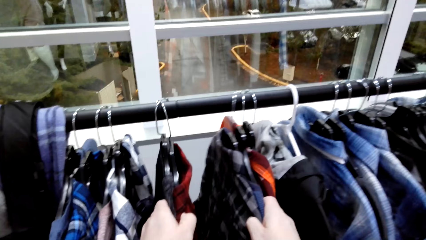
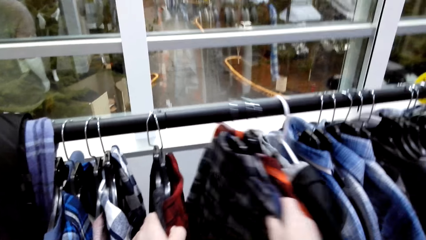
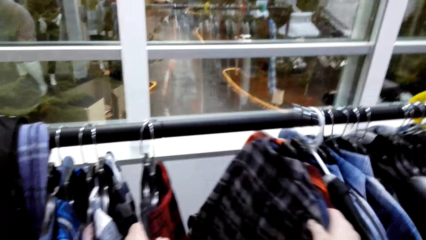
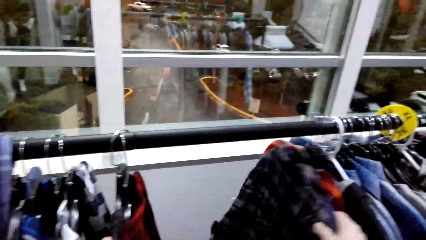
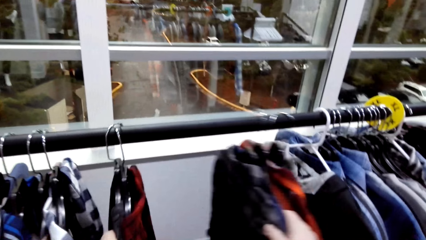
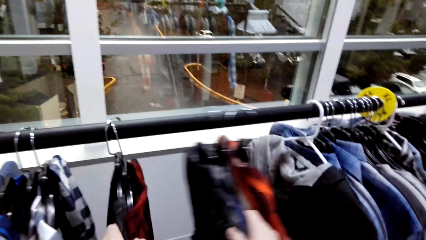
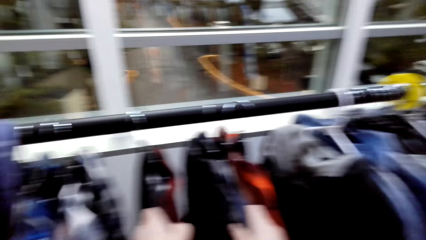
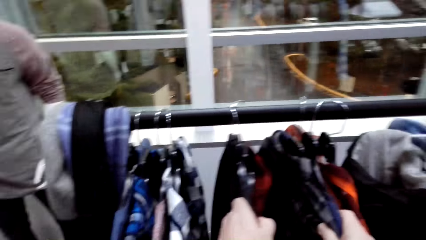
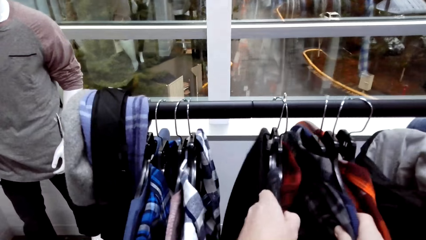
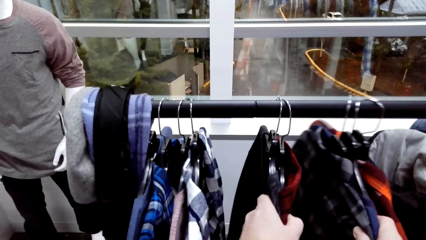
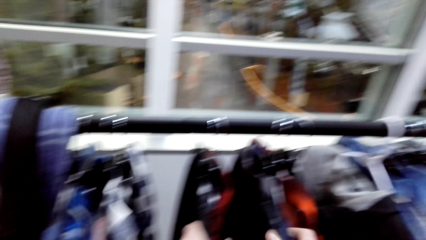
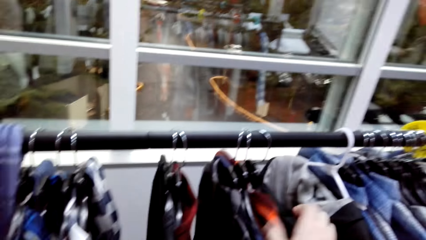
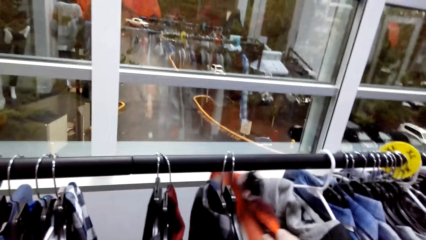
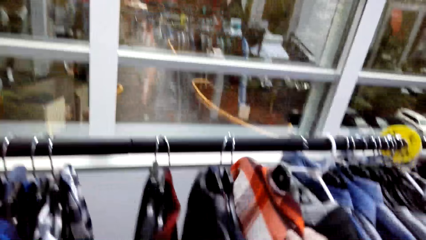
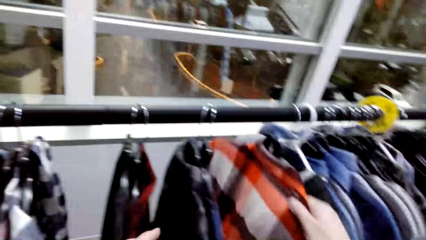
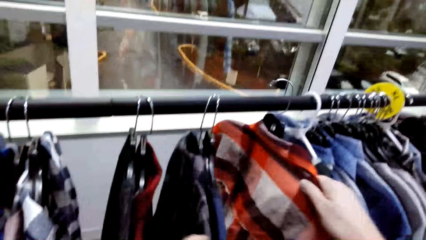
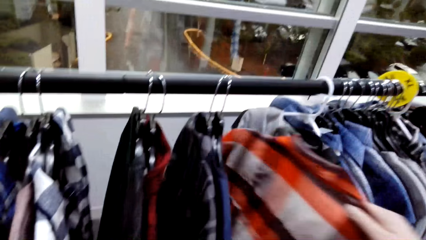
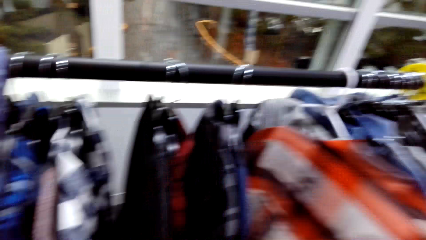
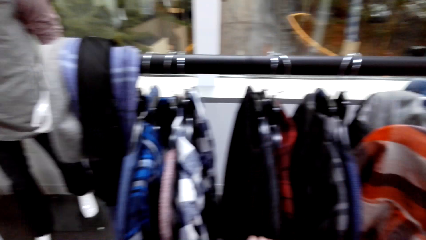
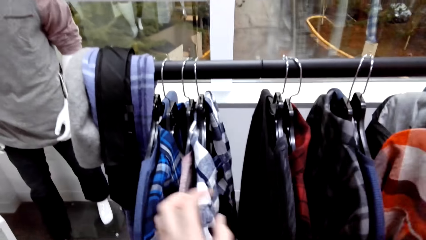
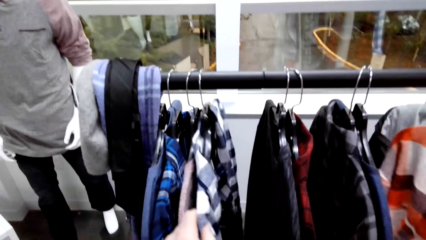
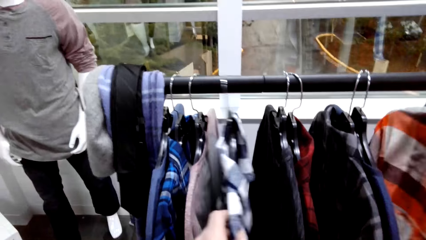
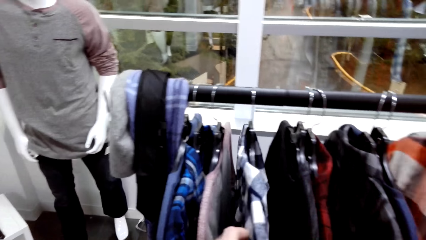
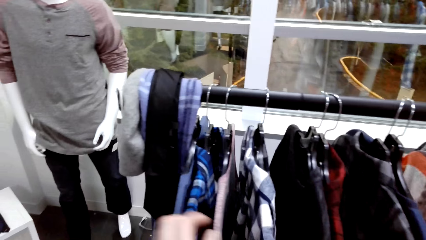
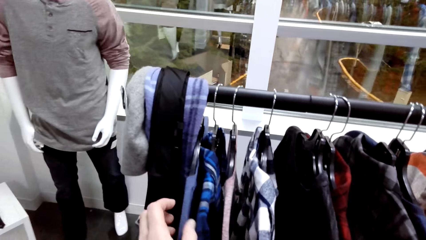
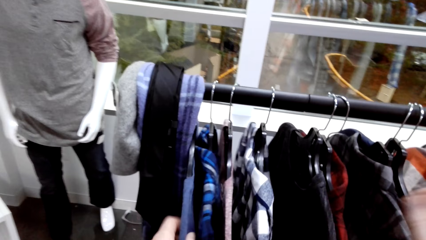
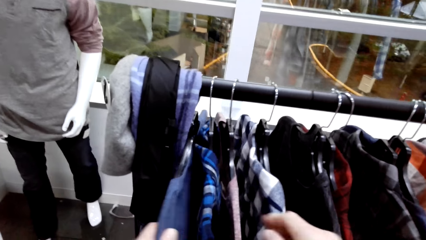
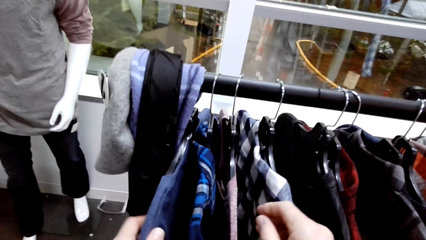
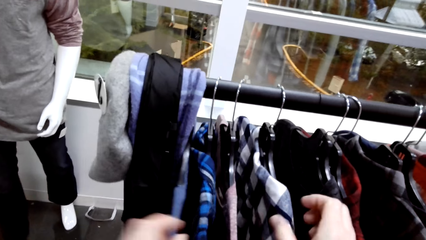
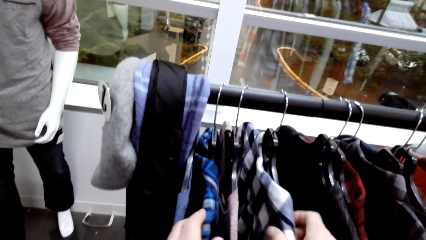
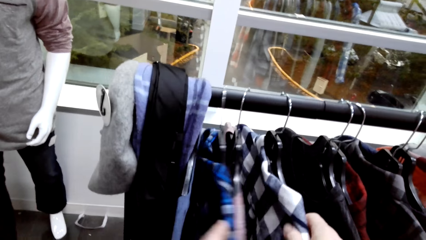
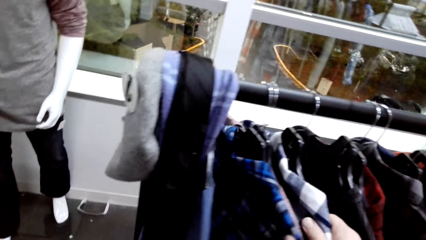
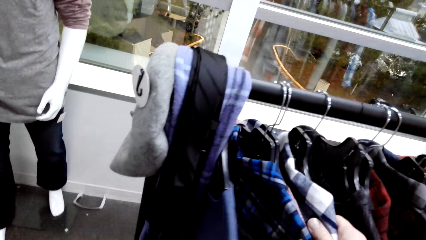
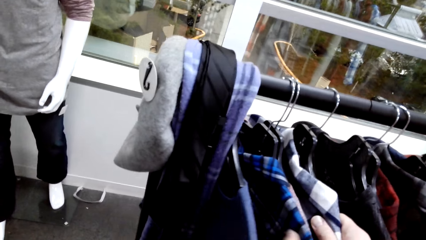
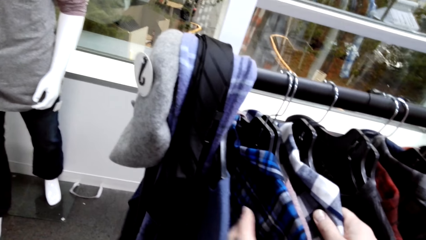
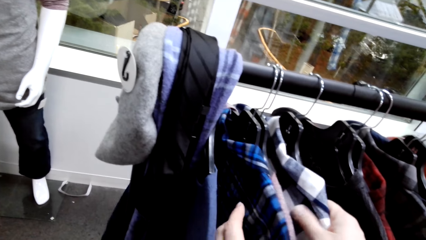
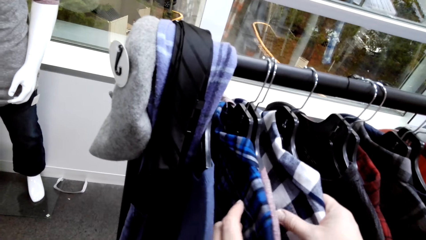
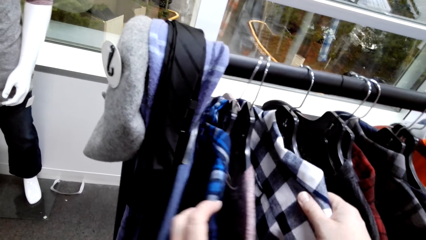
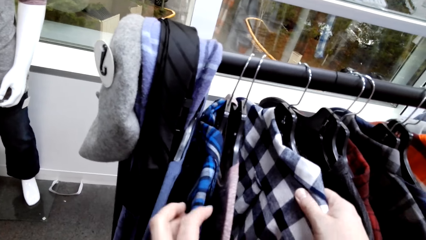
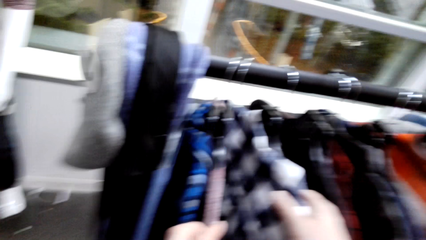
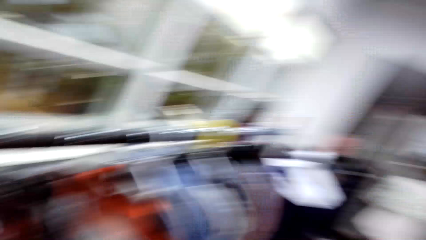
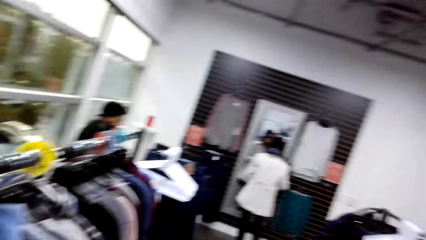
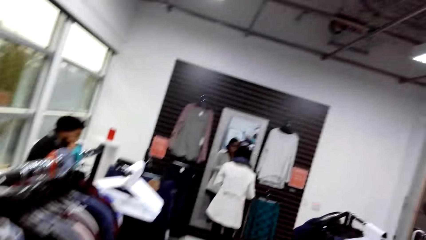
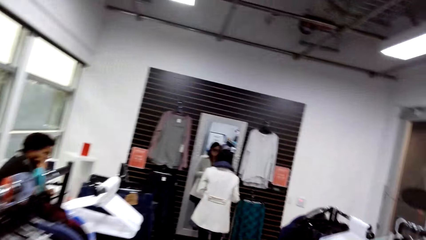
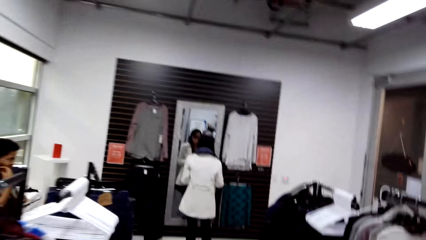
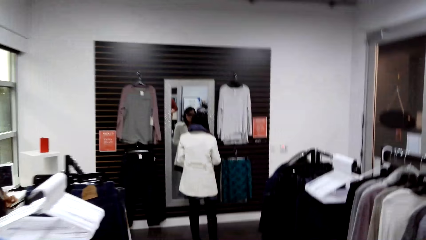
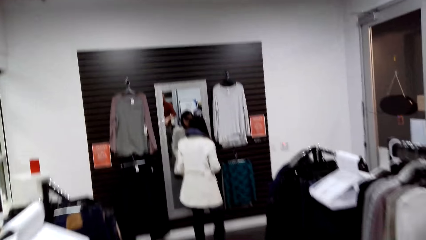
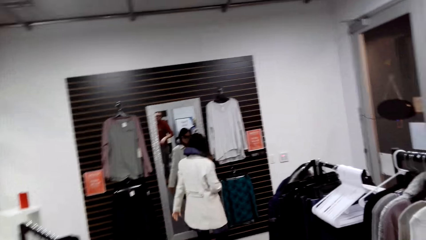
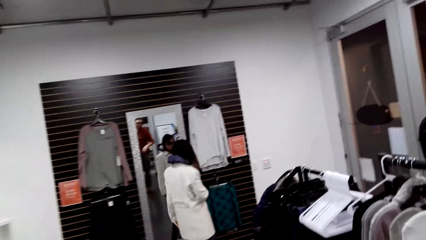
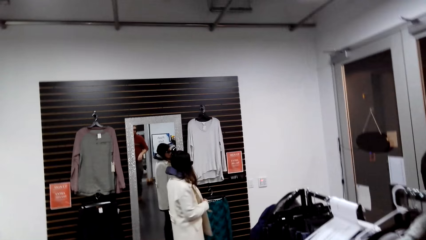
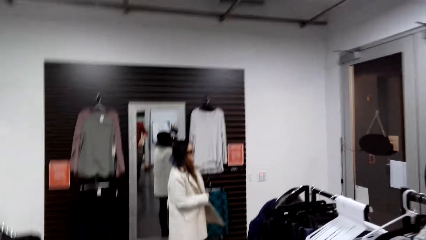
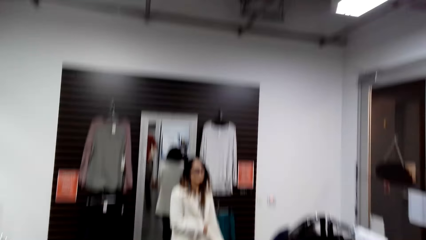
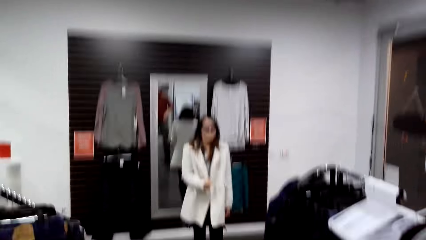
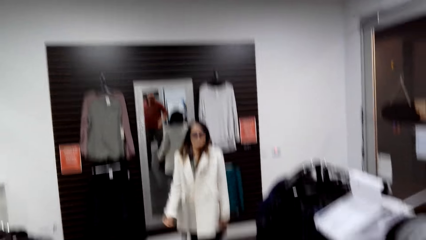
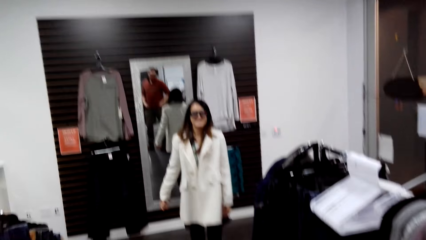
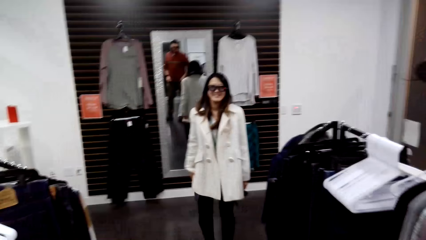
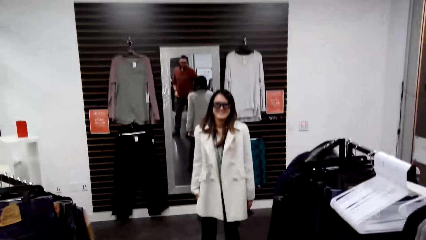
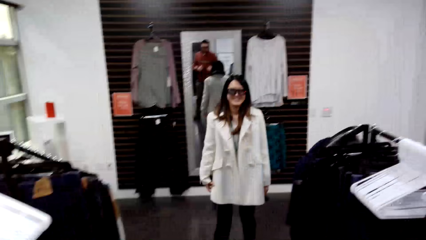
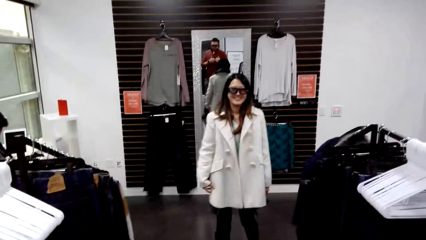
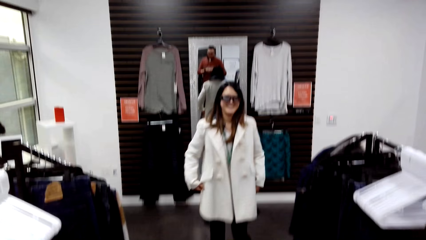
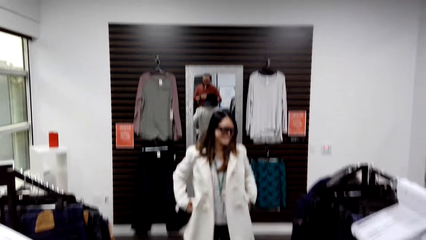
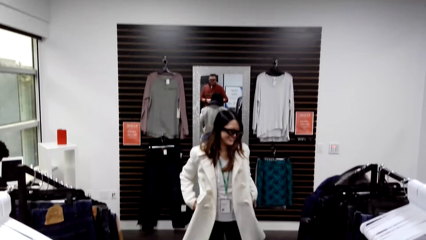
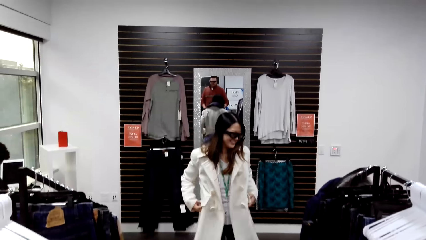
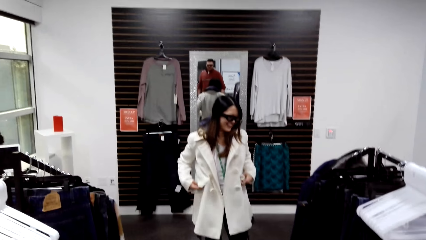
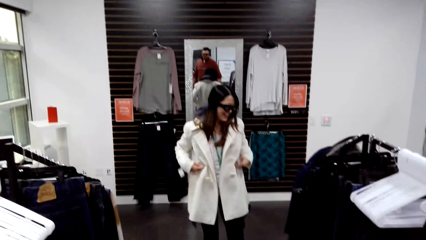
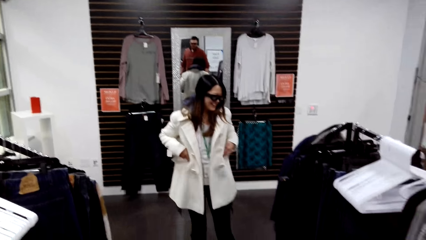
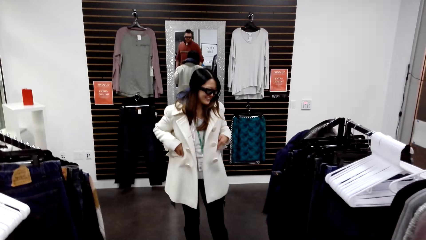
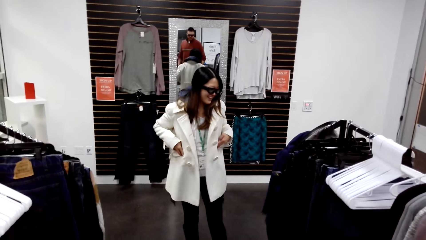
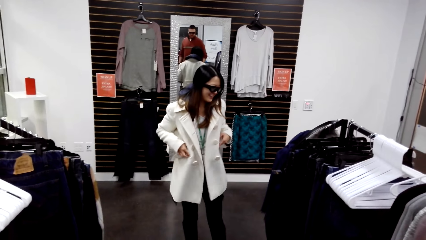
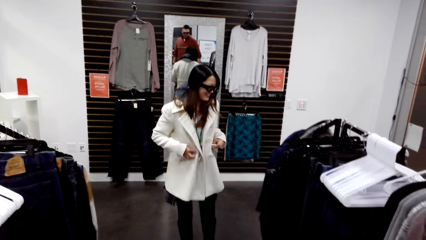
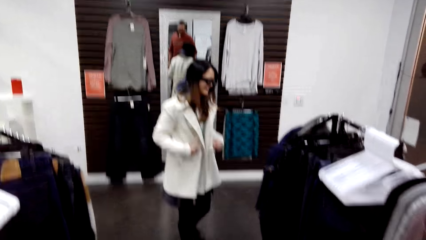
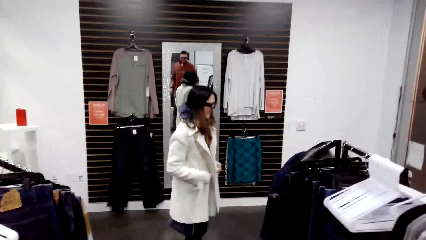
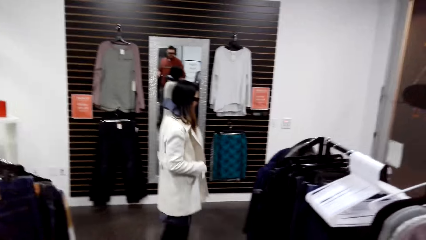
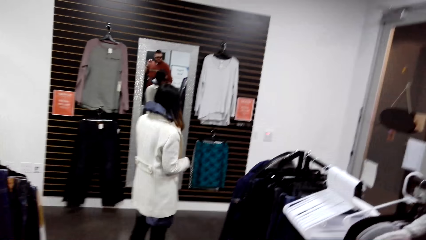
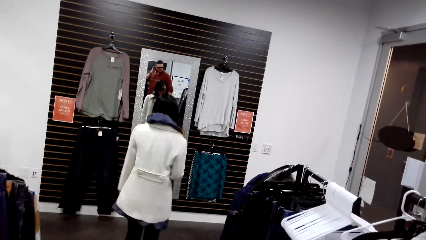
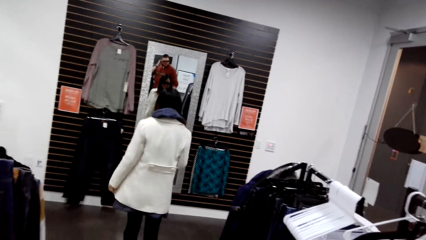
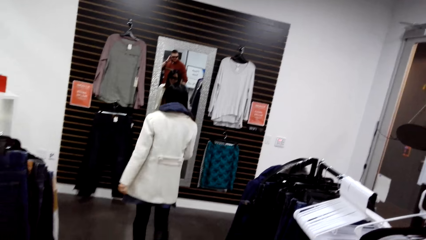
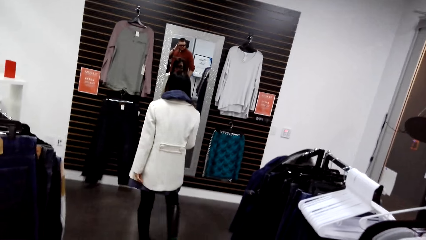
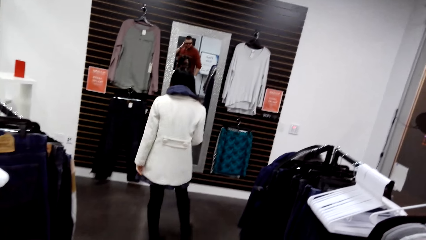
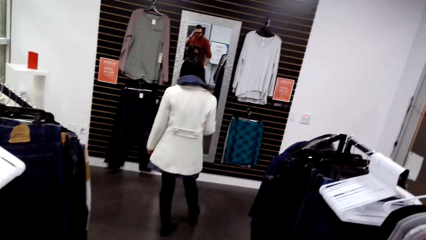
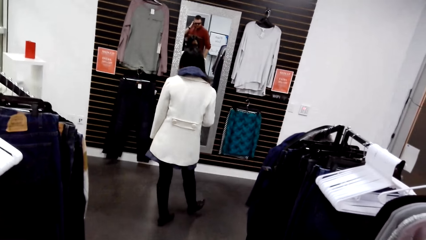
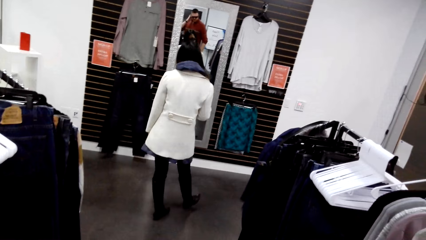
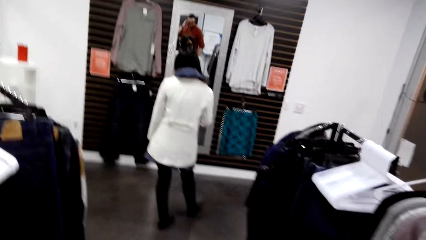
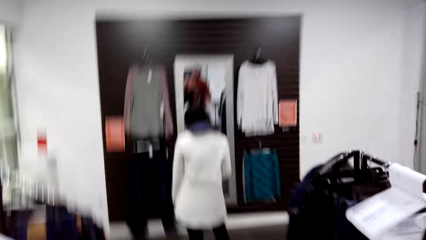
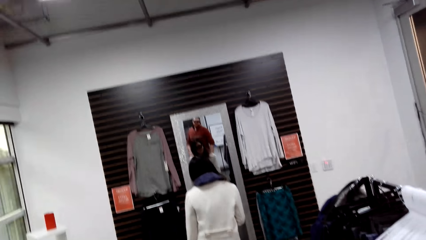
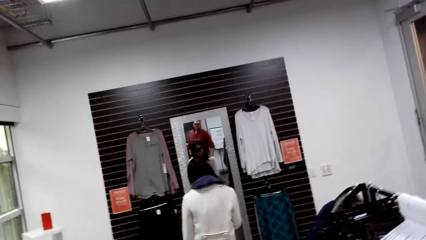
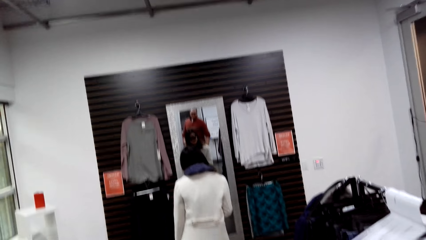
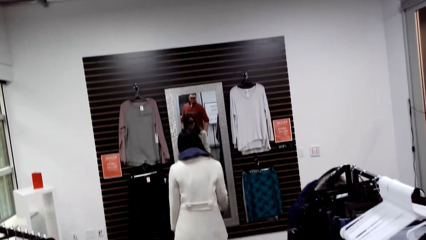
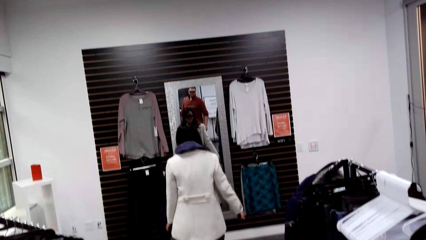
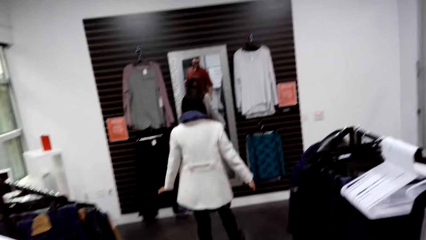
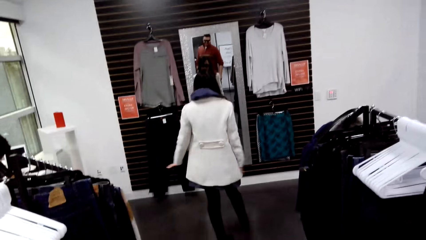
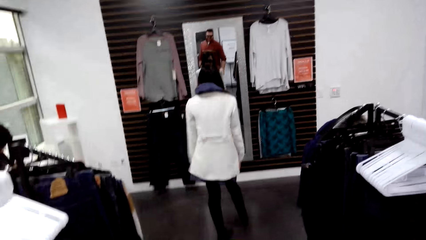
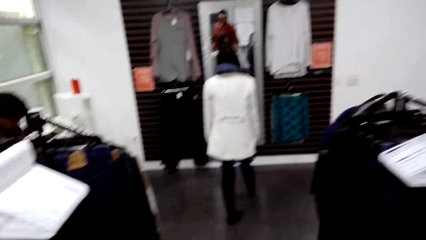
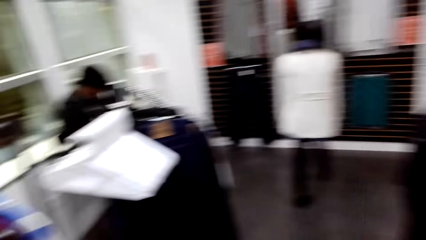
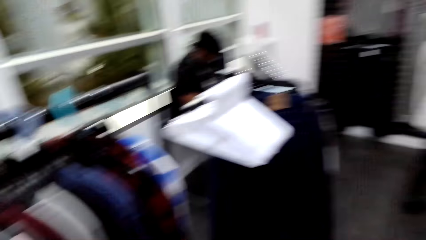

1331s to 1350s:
The camera wearer moves the shirts on the hanger. A woman looks at herself in the mirror. The camera wearer walks around. The woman puts her hand in the pocket. She turns around.
